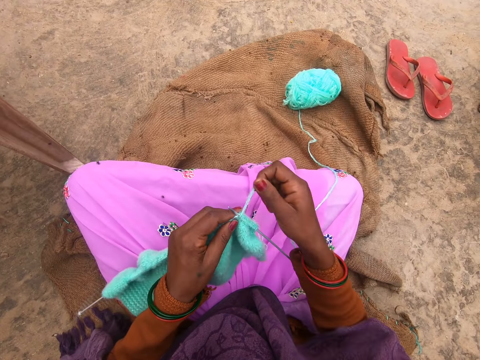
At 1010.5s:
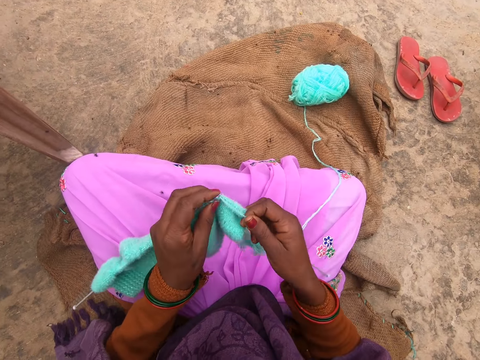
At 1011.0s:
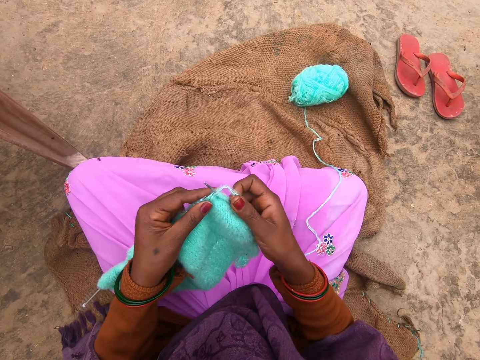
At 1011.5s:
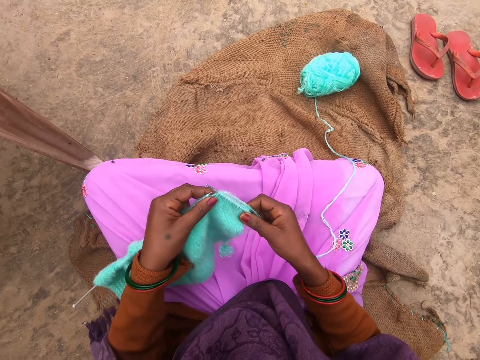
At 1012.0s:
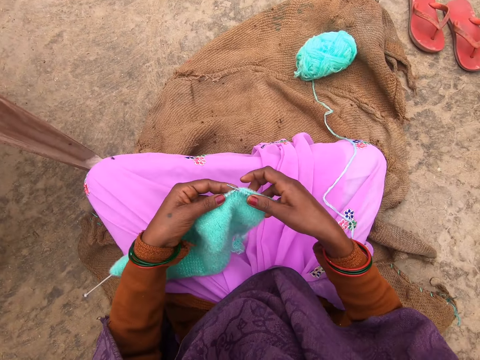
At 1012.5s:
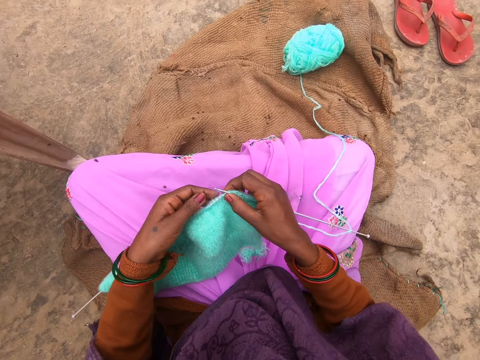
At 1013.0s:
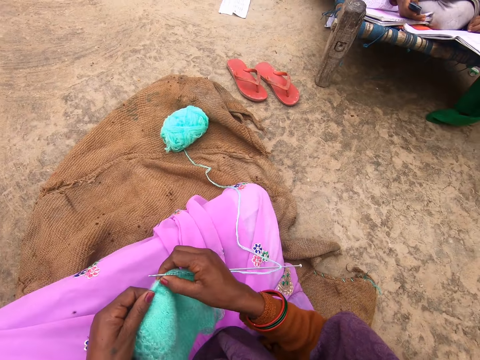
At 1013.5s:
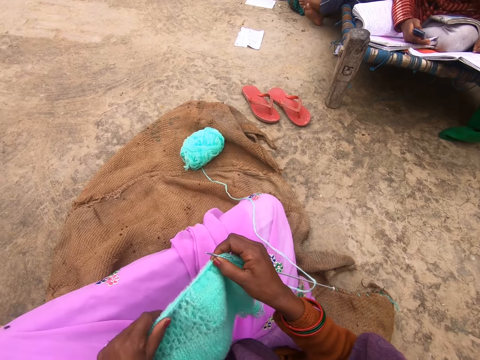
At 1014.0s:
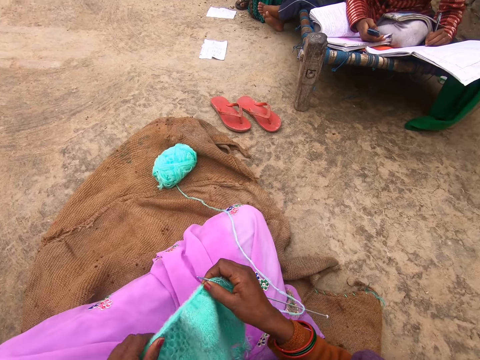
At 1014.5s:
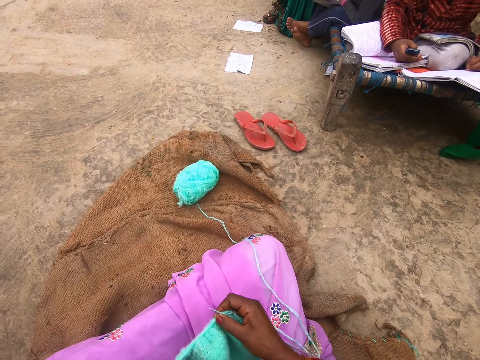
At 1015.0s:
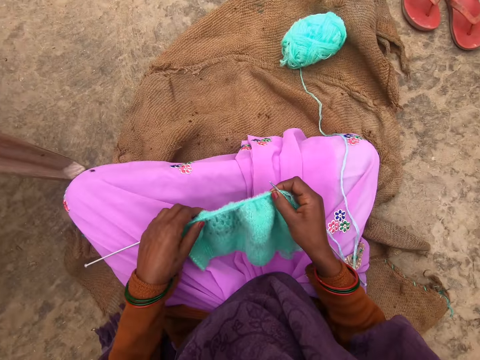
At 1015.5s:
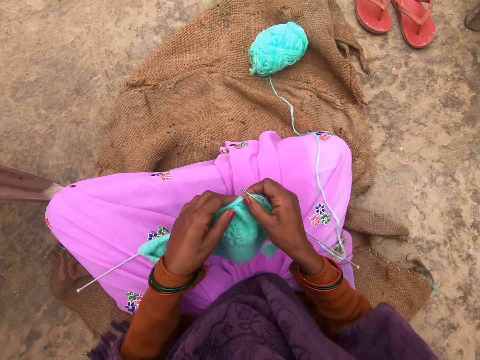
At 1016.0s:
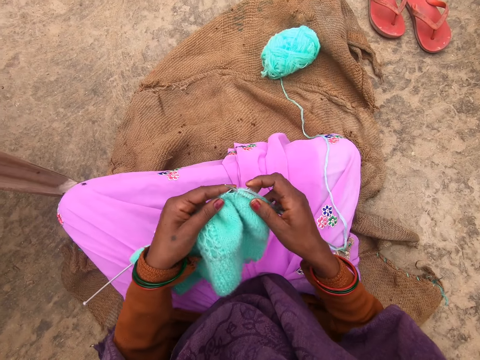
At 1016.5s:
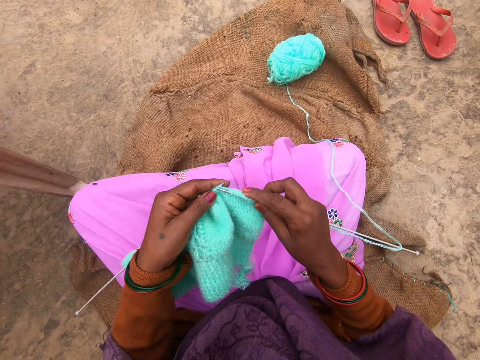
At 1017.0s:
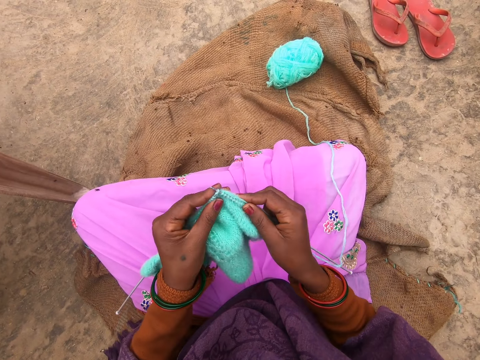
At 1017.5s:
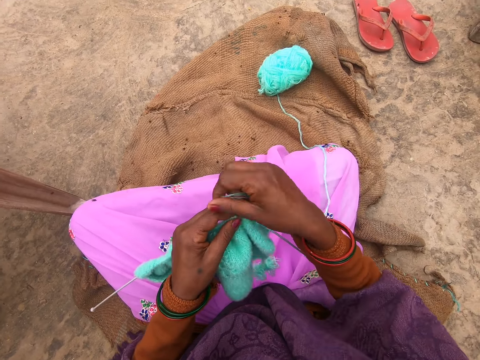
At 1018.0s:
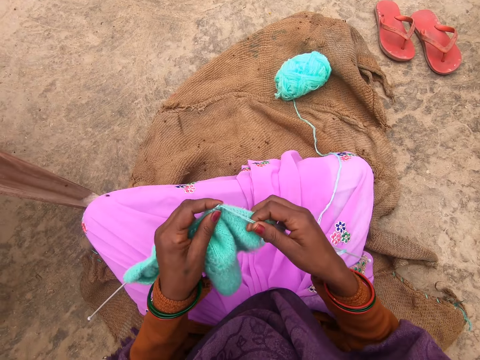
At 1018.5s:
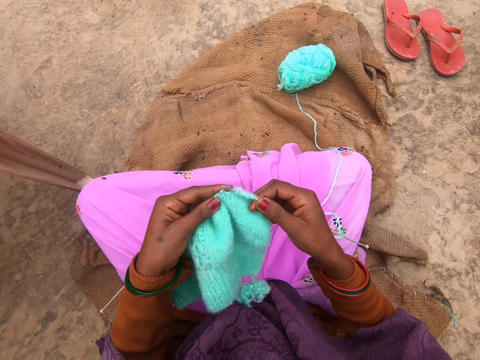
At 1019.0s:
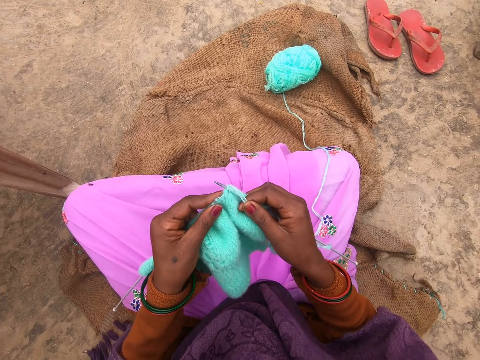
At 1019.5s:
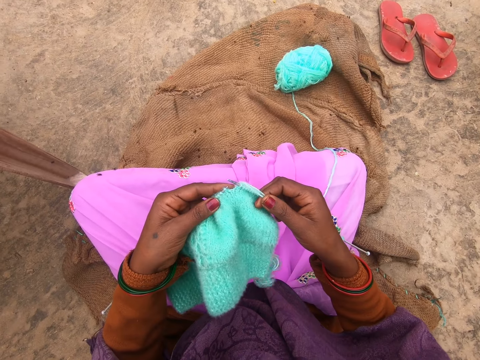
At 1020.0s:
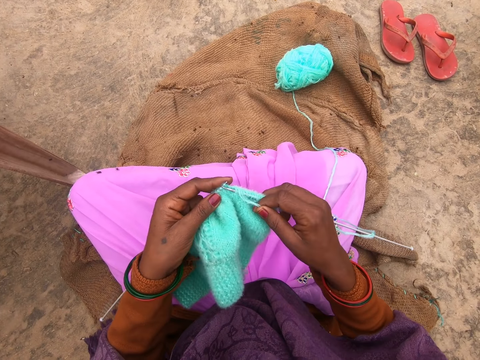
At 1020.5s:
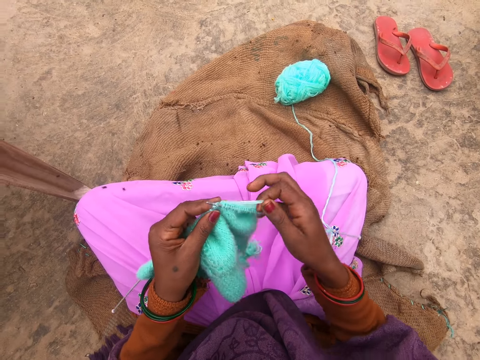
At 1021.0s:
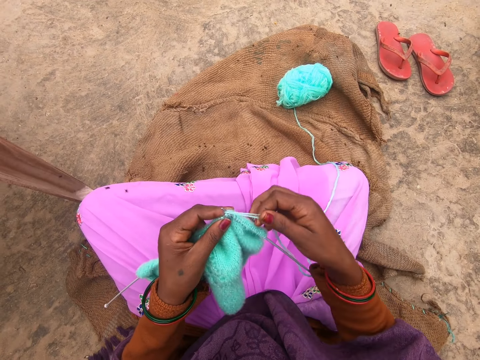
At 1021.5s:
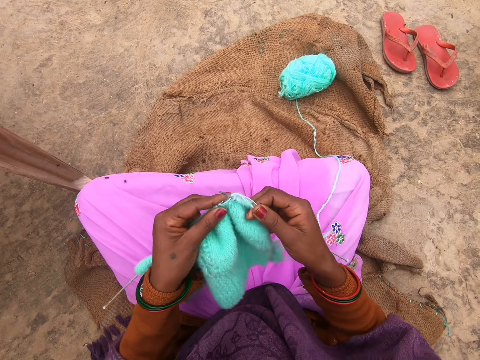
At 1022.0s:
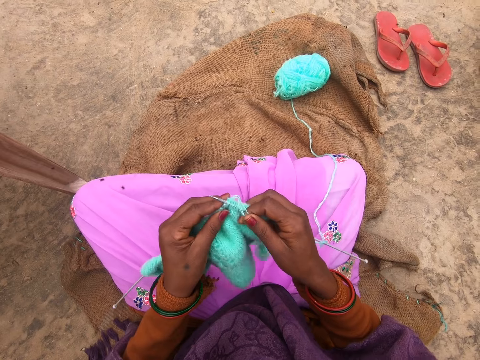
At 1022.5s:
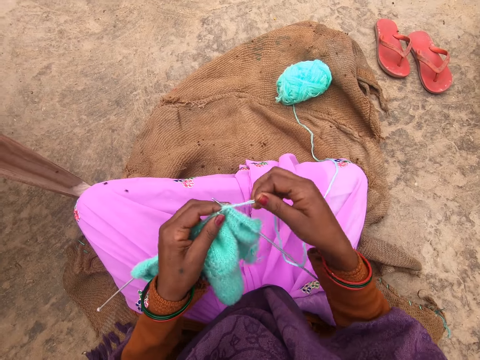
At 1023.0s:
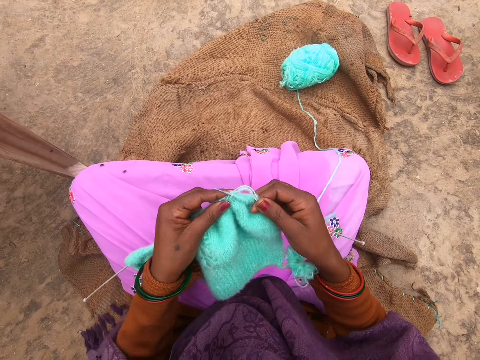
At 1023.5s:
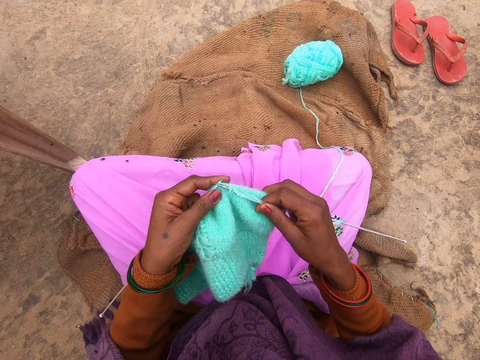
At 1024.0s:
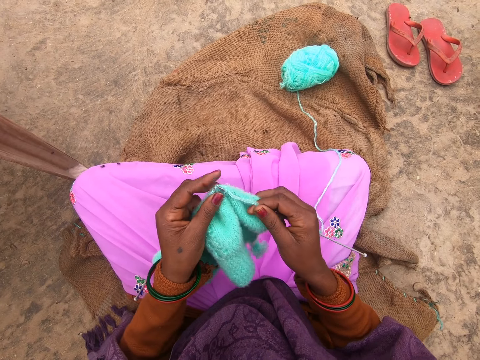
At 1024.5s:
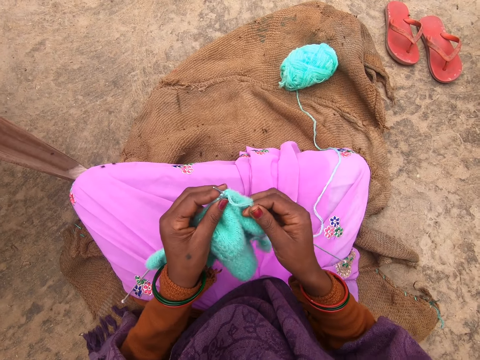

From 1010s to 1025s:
The camera wearer stretches the garment on the needle. They adjust the fabric. They knit the garment.

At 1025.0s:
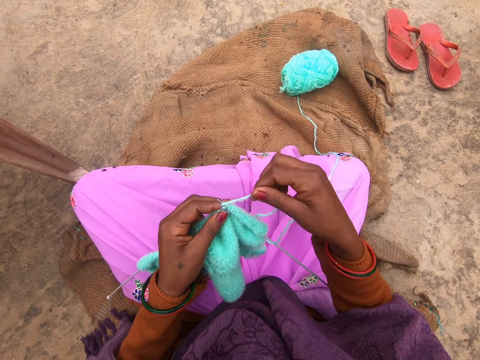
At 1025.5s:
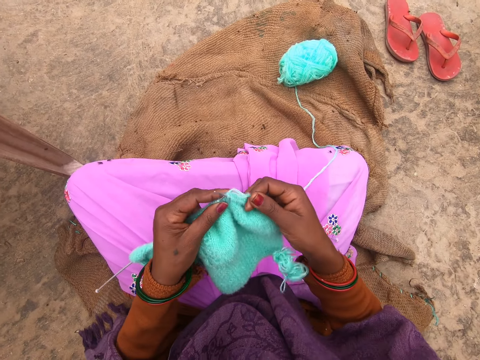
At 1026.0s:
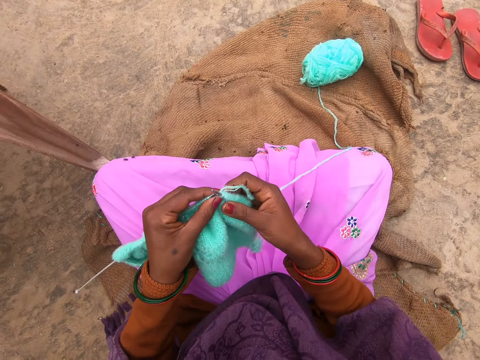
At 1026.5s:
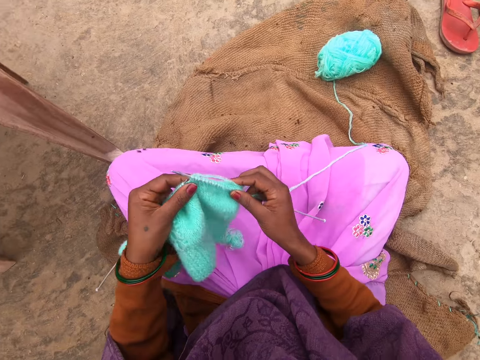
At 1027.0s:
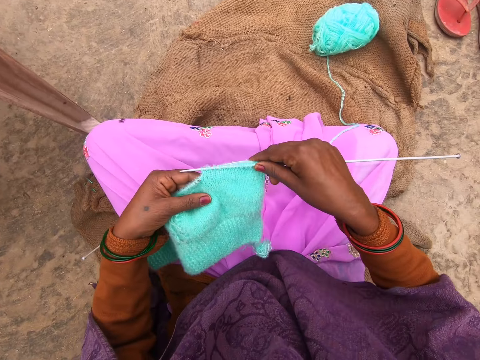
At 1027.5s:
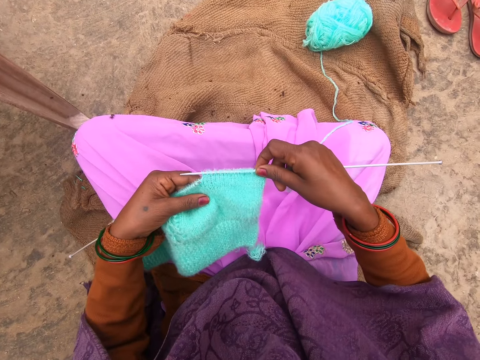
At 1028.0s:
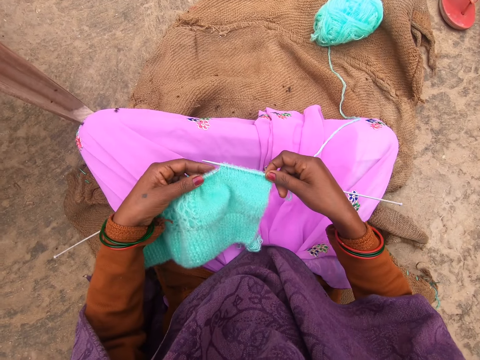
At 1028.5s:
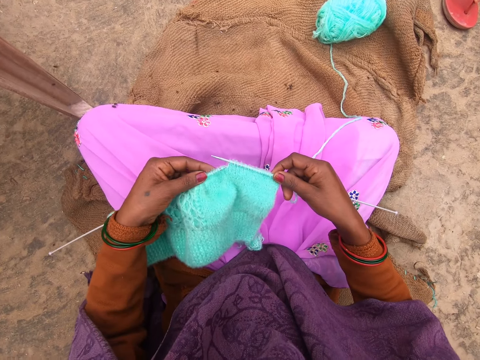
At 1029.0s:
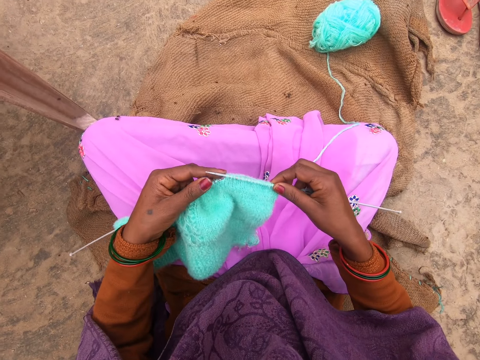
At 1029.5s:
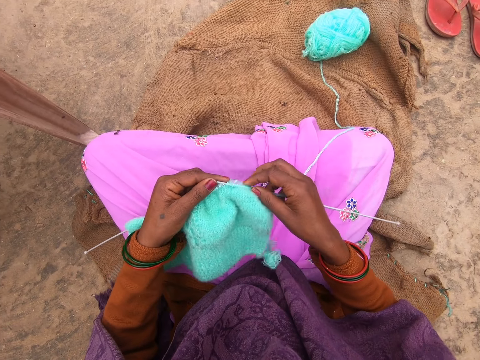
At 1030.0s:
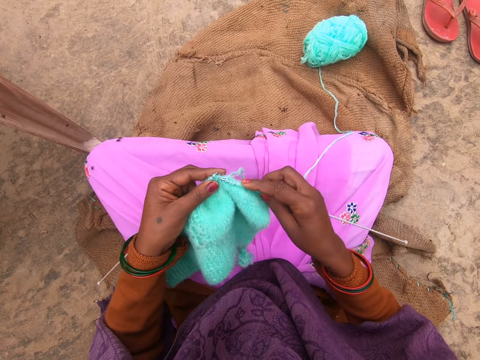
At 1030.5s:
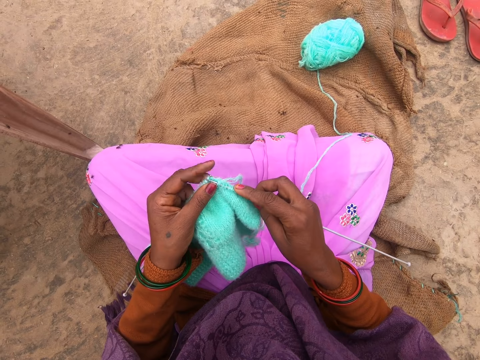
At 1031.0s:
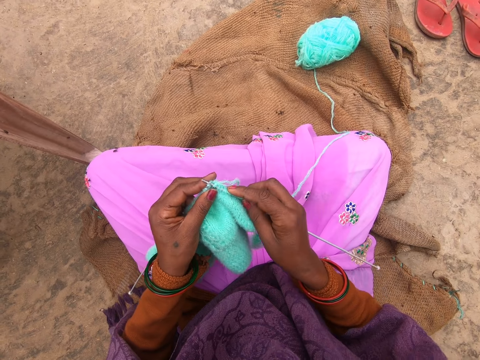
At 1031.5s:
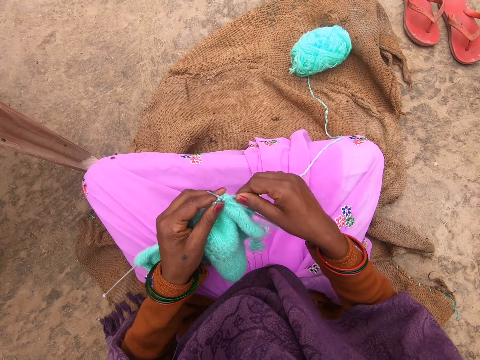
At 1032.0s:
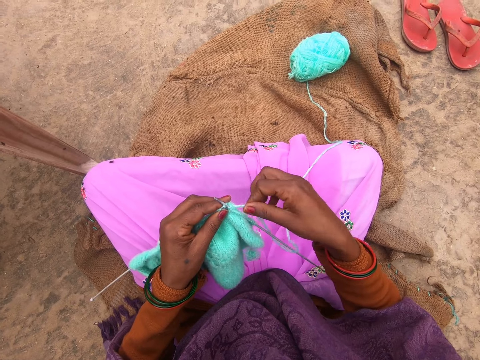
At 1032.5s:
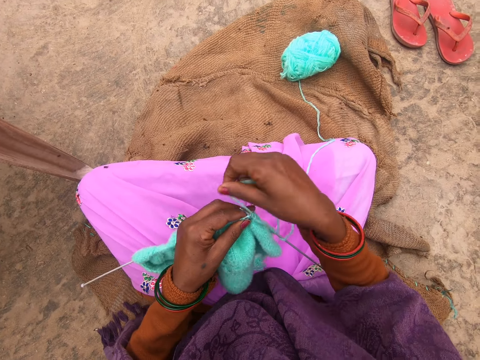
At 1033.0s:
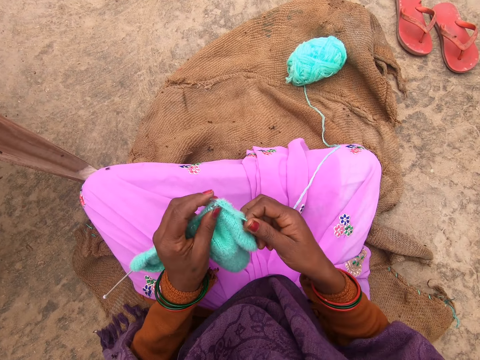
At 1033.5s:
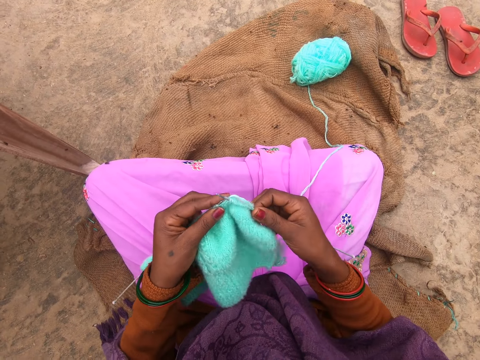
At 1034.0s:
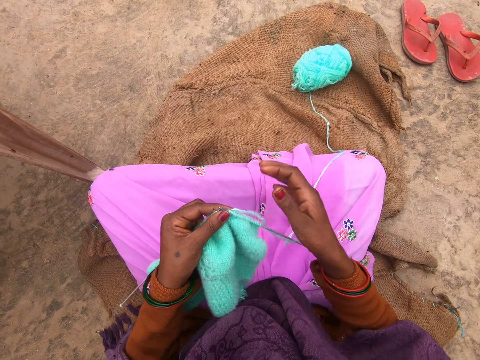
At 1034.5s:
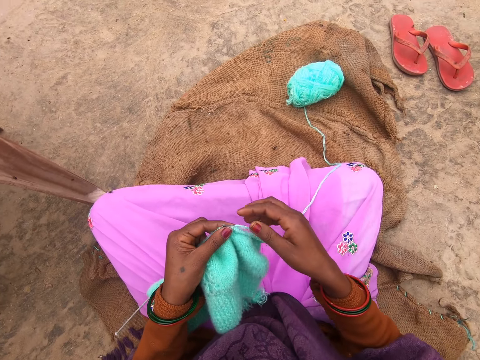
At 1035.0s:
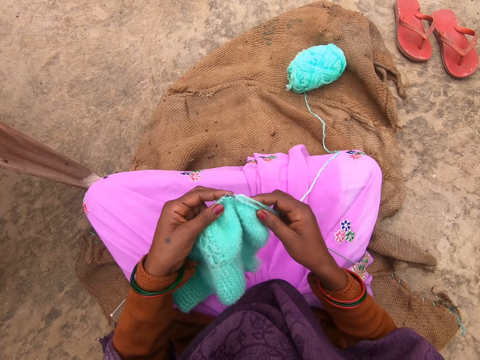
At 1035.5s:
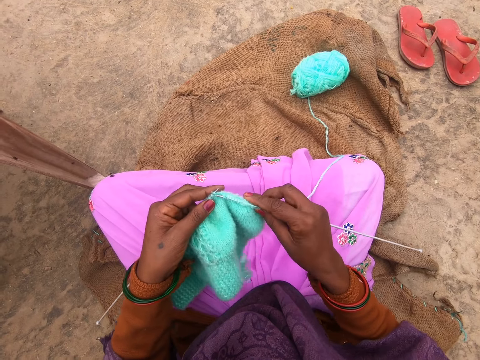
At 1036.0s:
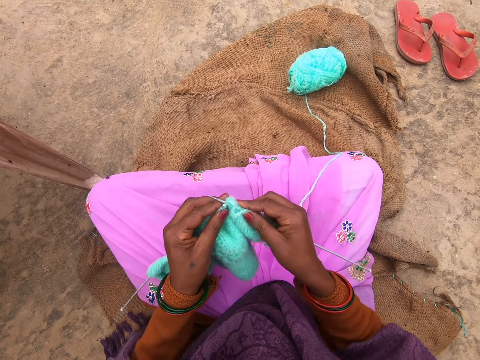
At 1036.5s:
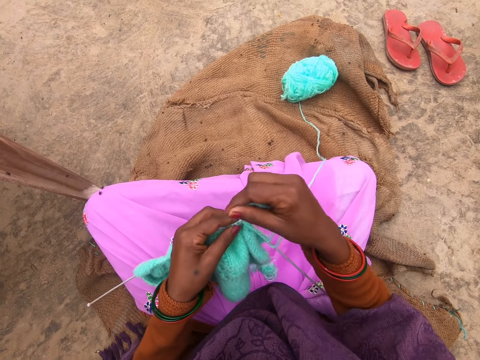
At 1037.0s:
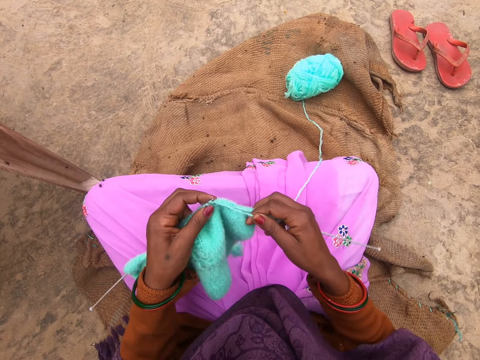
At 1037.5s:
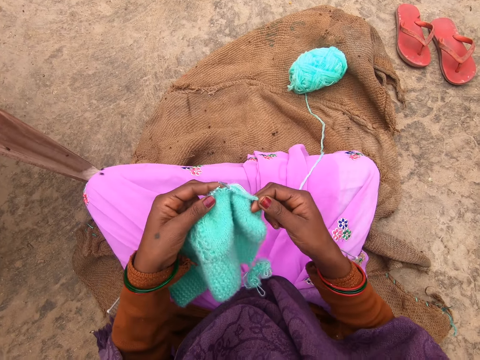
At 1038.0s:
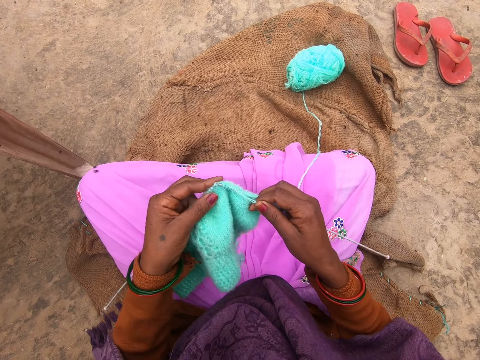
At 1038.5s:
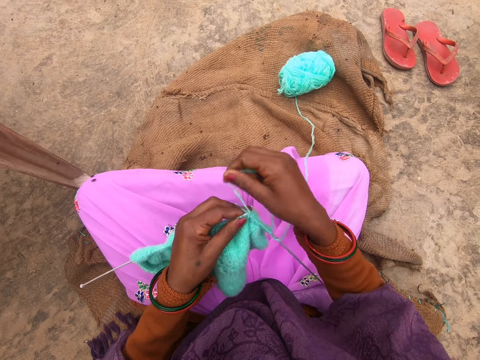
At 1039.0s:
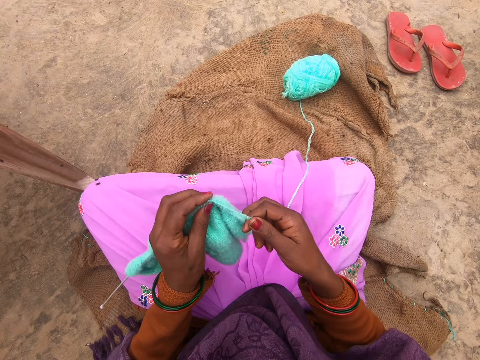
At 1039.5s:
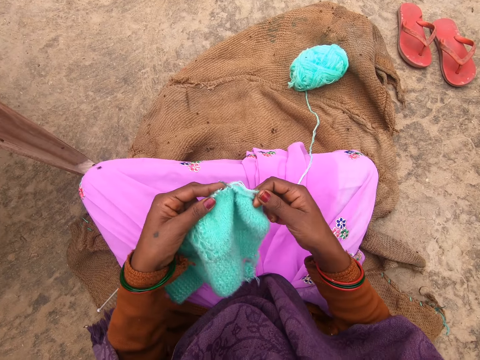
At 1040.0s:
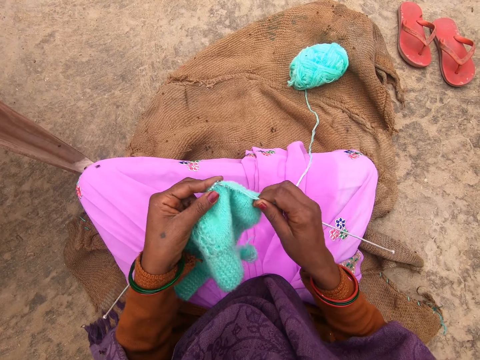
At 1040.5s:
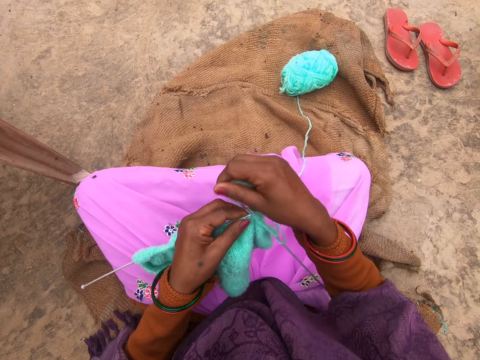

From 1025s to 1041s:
The camera wearer stares at the garment. They knit the garment.
